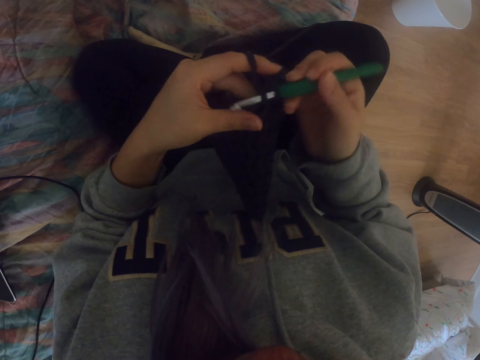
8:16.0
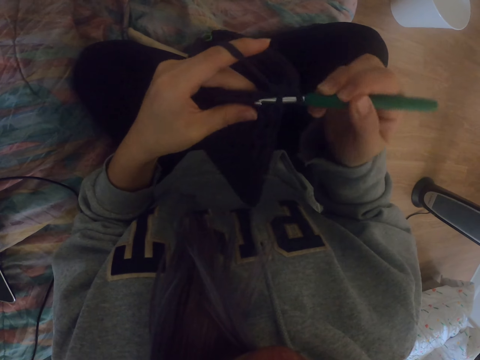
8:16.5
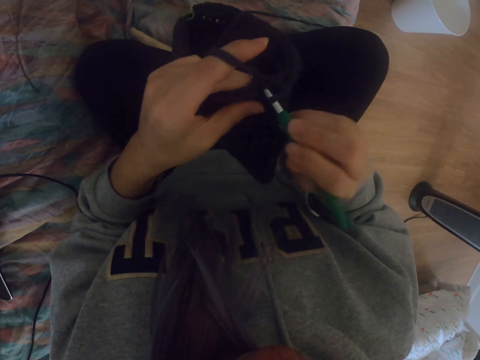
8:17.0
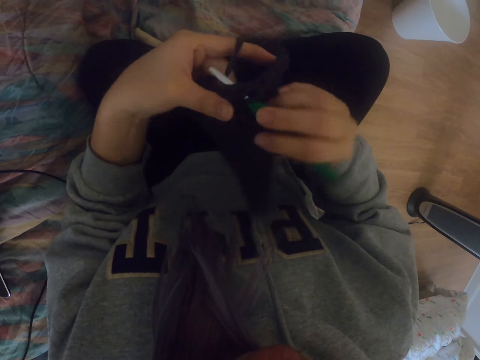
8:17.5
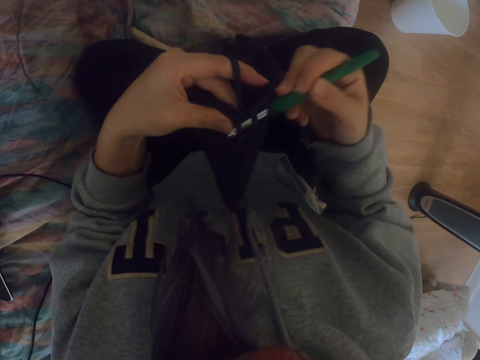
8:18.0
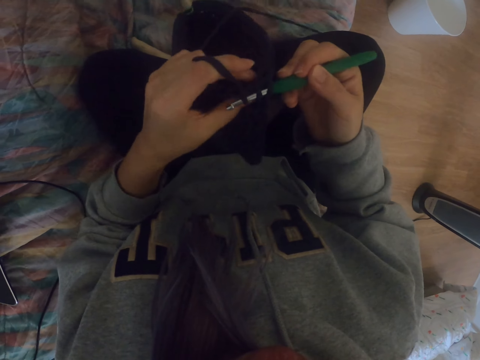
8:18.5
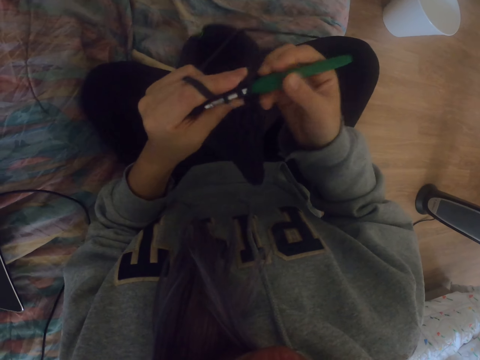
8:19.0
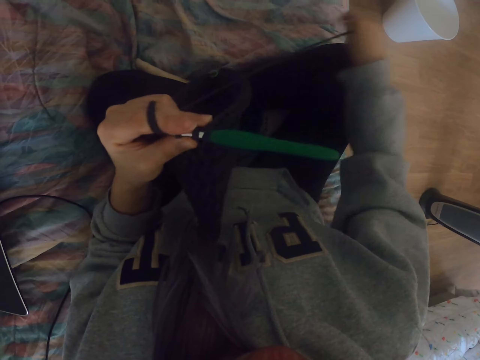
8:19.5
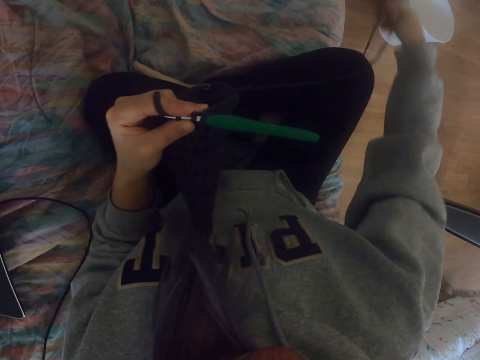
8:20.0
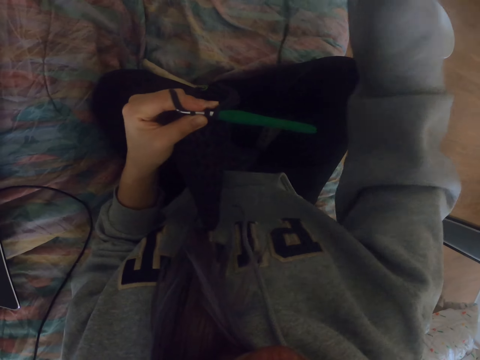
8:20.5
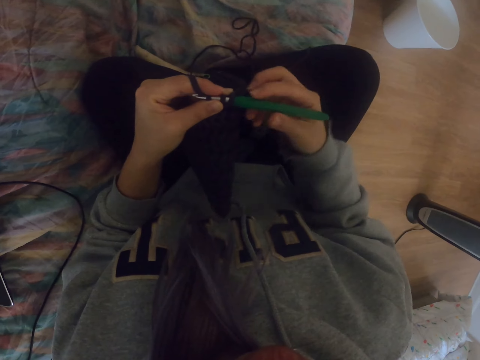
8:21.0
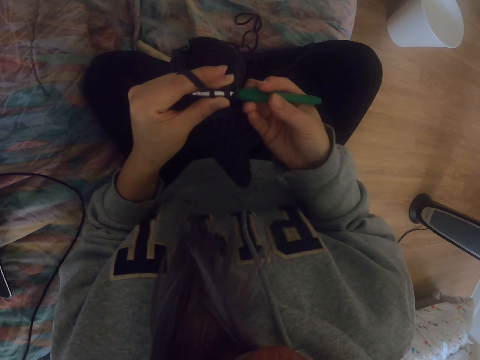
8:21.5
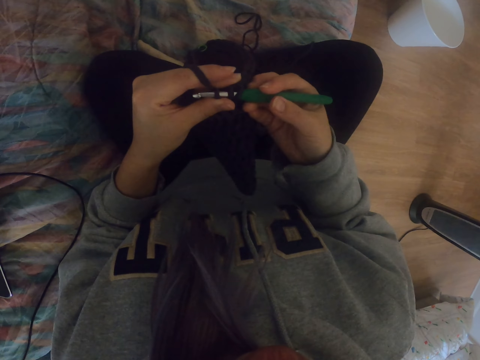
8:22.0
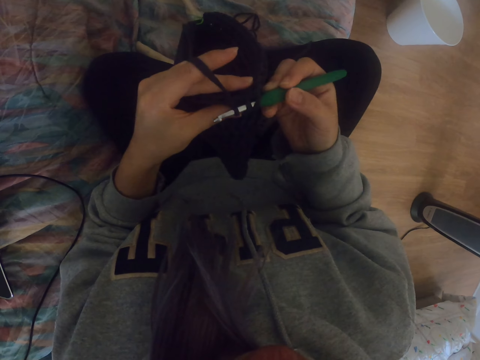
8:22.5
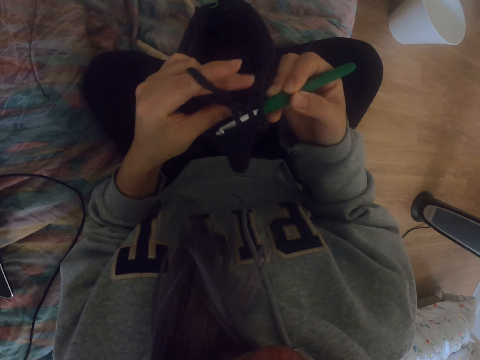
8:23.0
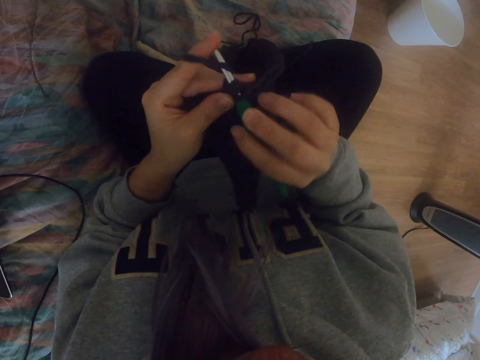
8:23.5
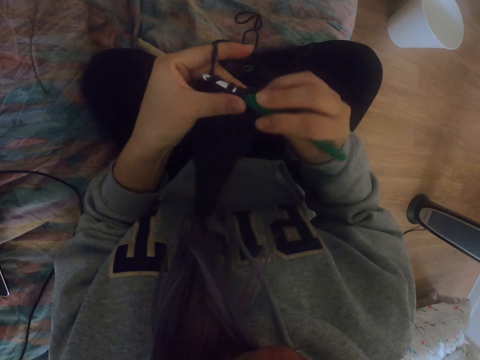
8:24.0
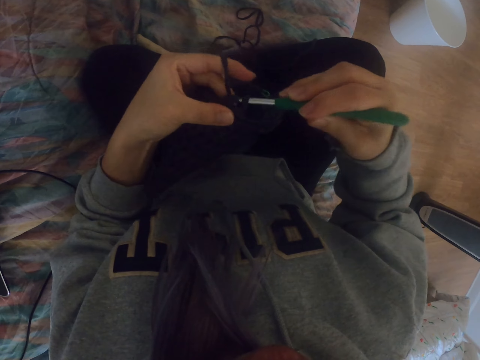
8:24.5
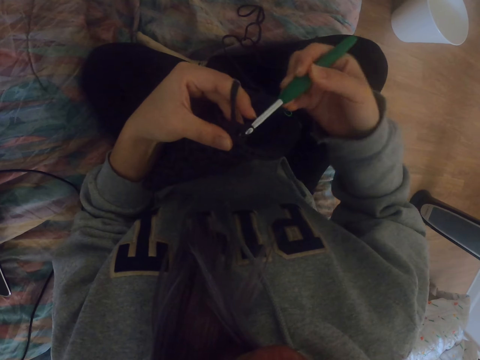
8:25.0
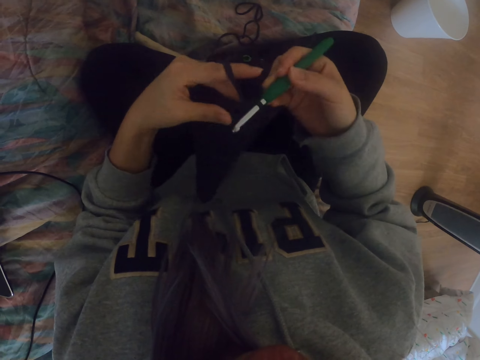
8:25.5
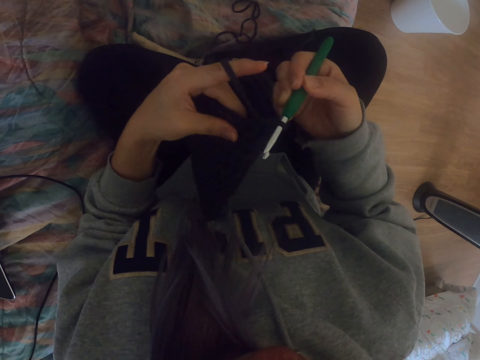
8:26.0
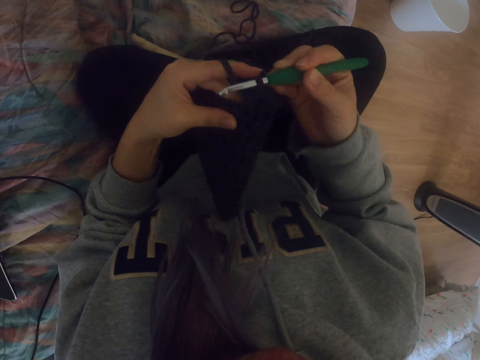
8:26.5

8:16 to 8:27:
The camera wearer adjusts the thread. They crochet the fabric with a crochet hook.

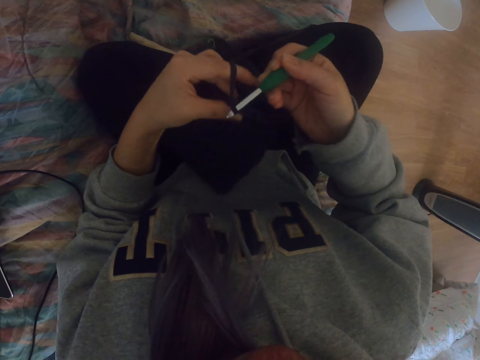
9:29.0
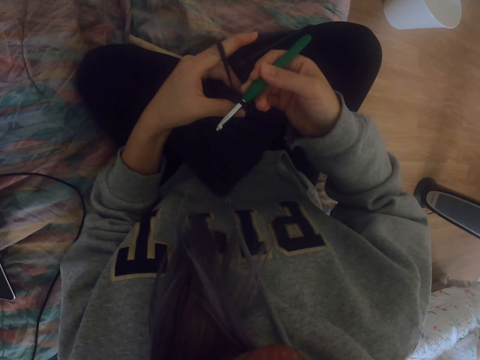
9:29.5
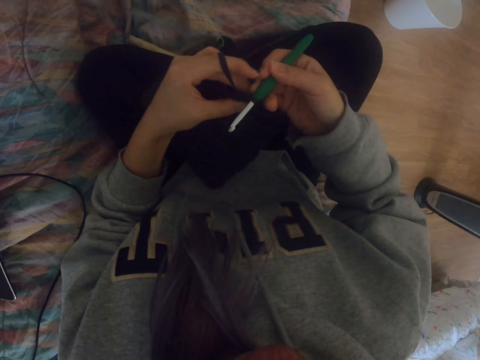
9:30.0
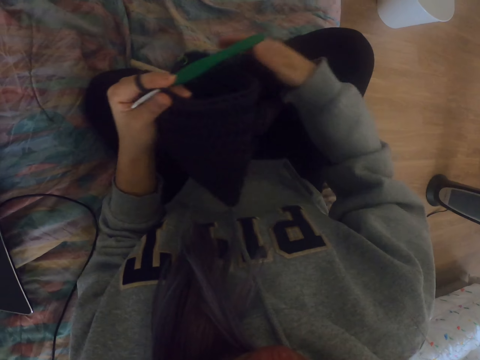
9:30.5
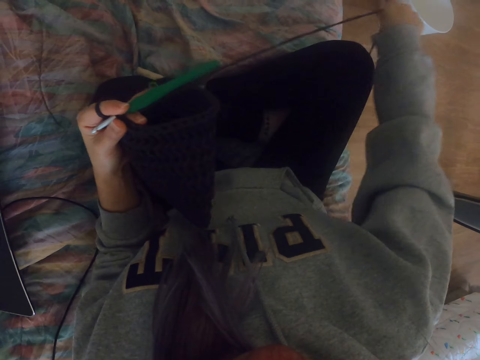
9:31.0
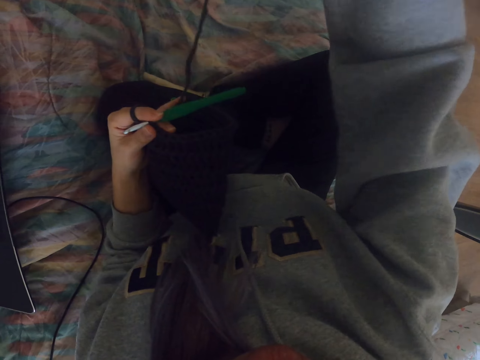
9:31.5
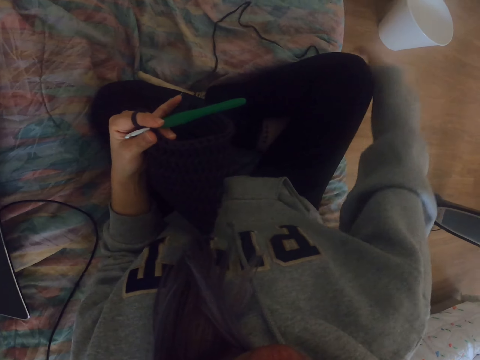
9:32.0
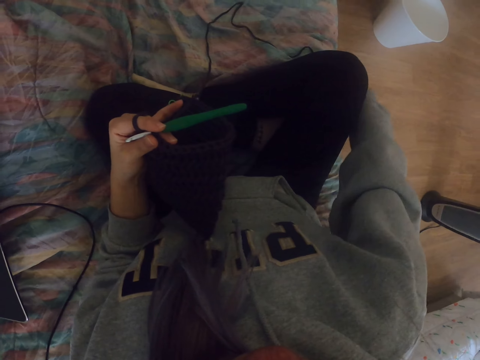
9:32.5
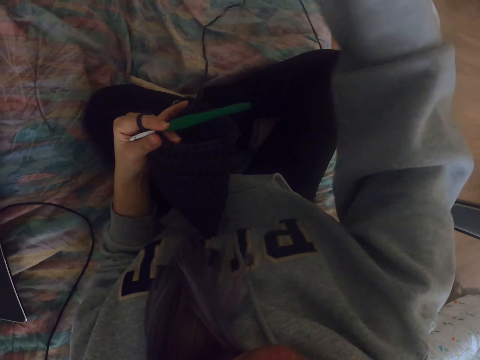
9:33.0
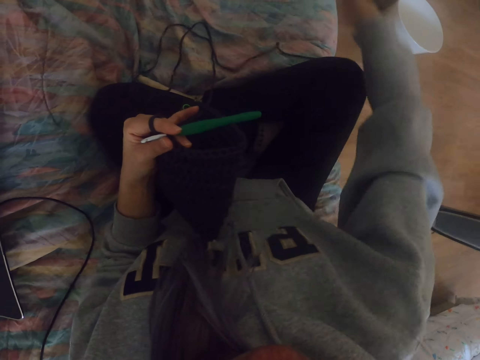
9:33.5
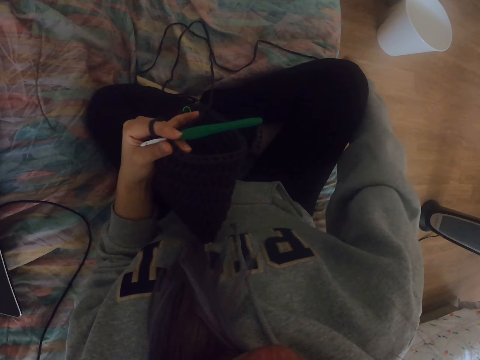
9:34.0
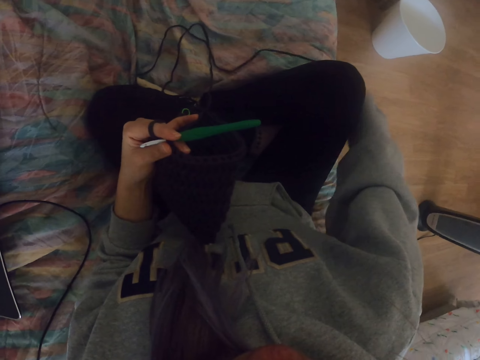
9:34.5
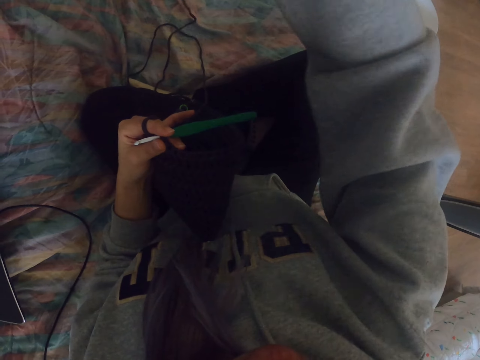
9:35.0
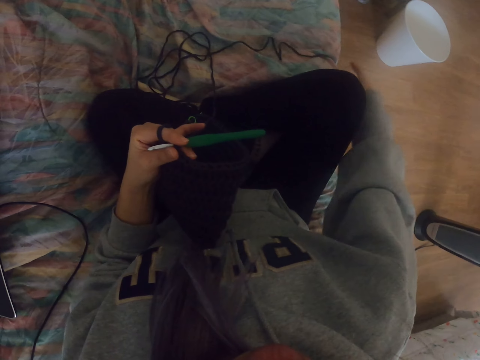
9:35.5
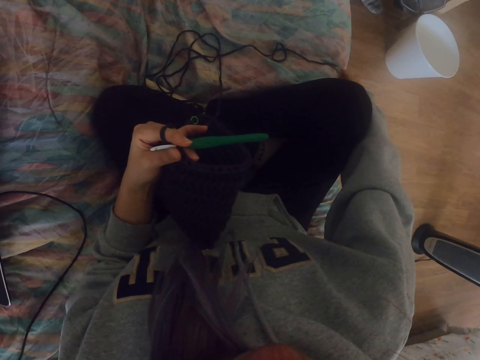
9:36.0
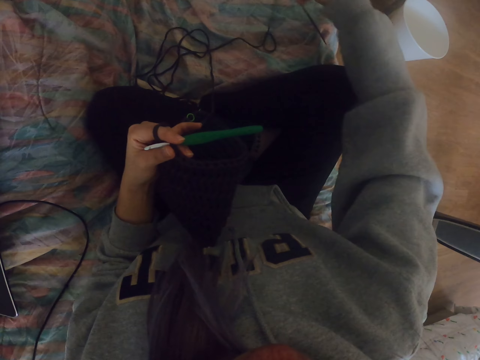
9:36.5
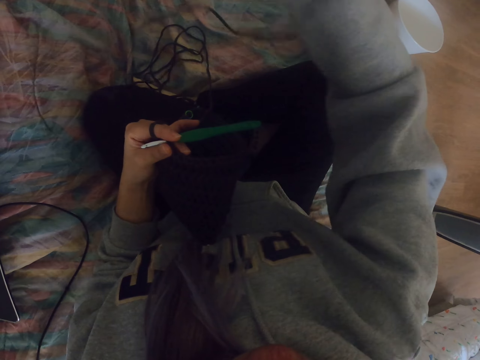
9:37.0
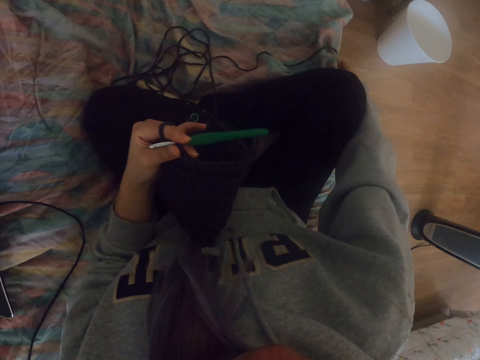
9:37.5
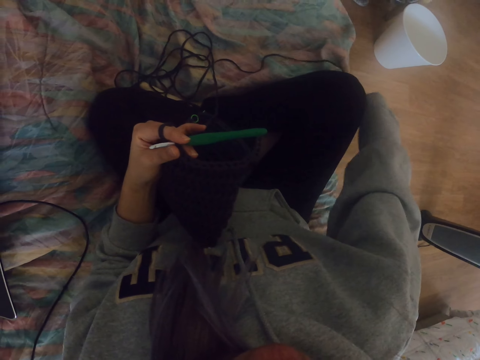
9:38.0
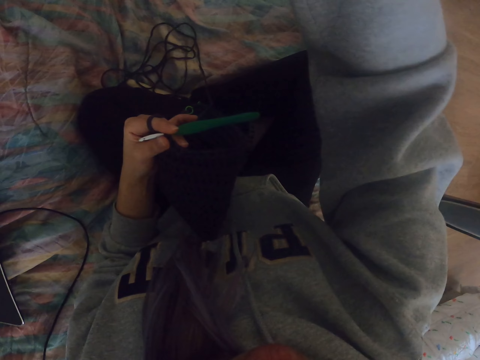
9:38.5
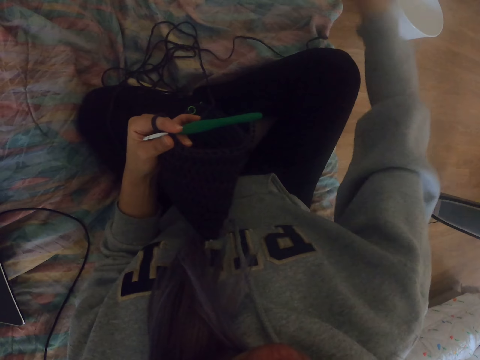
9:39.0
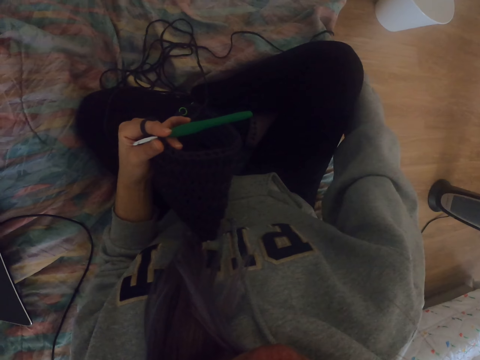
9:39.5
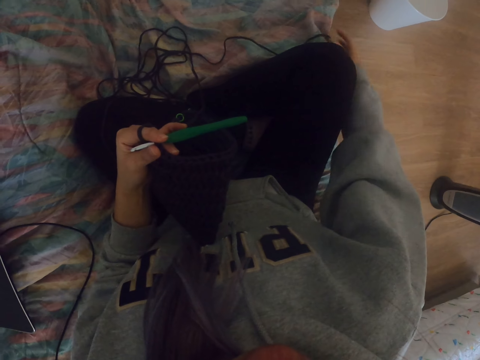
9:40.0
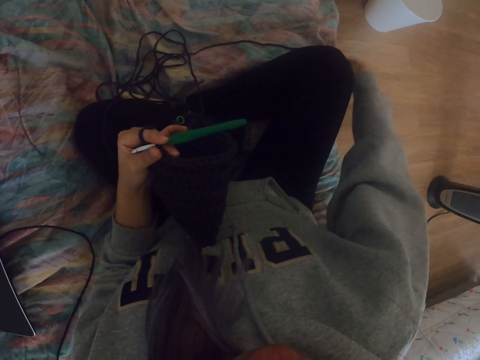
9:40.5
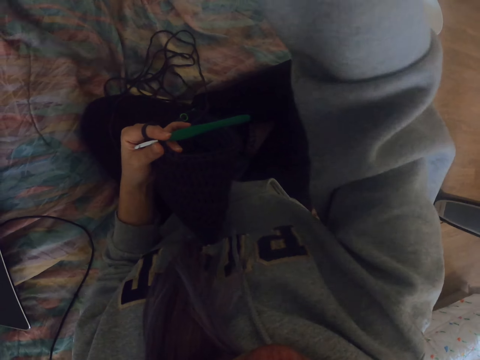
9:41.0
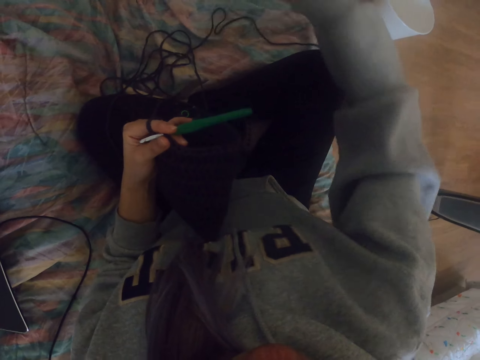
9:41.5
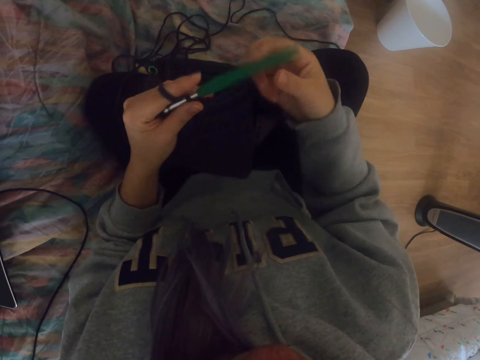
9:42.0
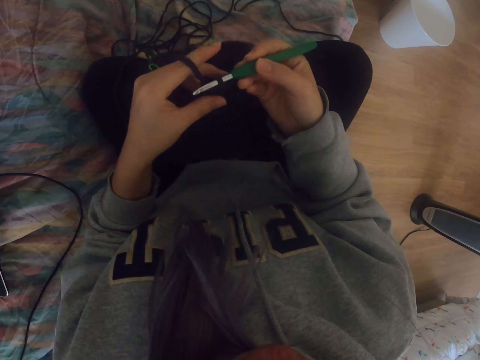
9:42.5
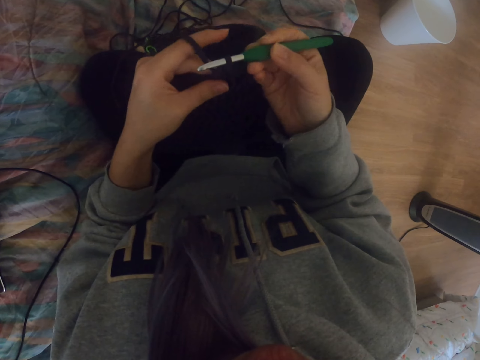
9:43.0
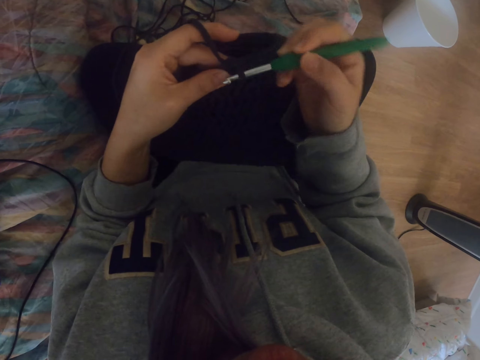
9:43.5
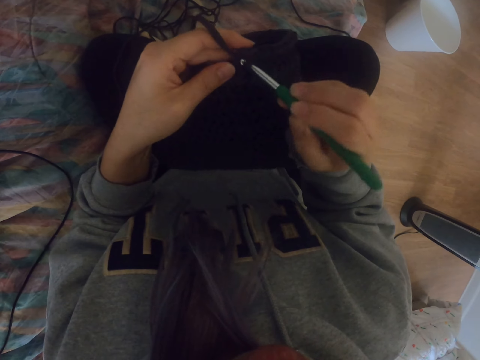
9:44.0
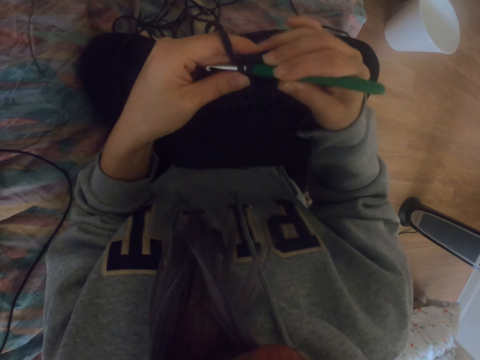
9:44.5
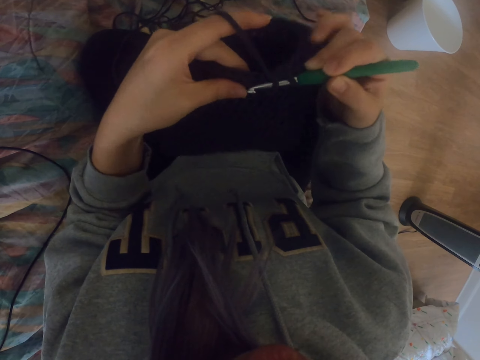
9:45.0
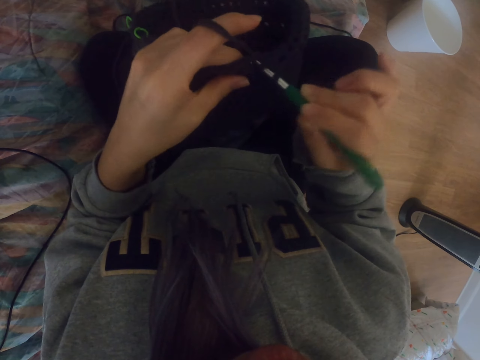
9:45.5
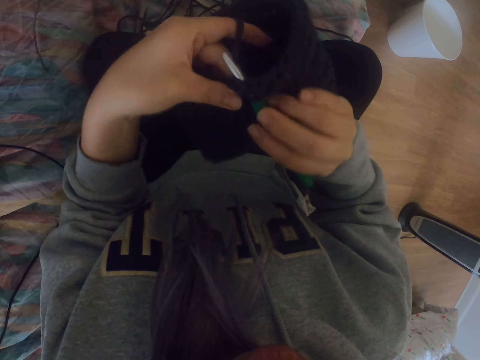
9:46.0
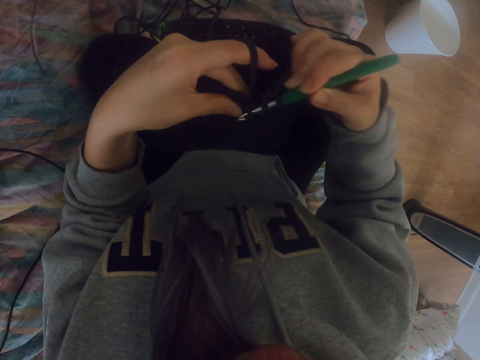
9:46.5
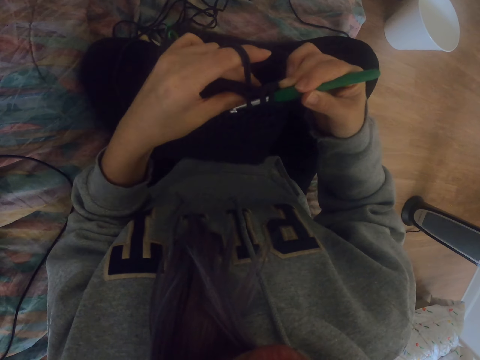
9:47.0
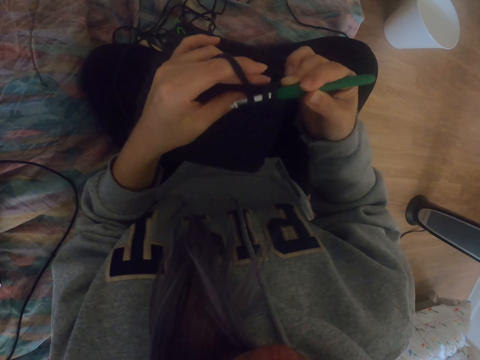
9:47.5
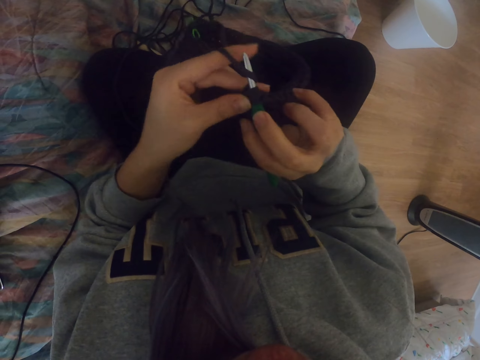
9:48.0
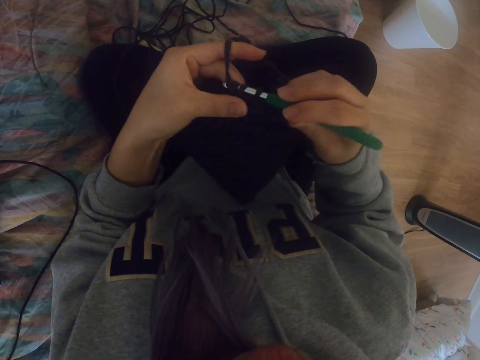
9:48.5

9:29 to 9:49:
The camera wearer adjusts the fabric. They pull the thread. They crochet the fabric with a crochet hook.
